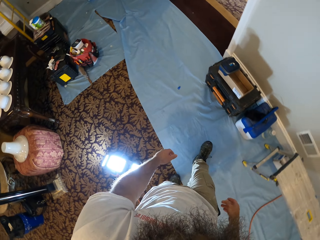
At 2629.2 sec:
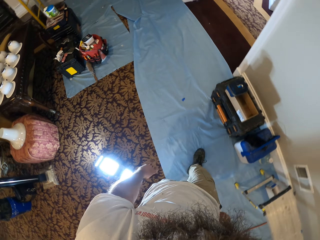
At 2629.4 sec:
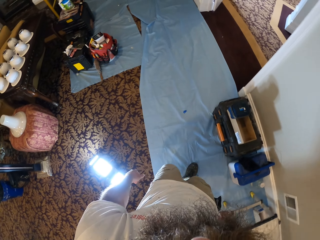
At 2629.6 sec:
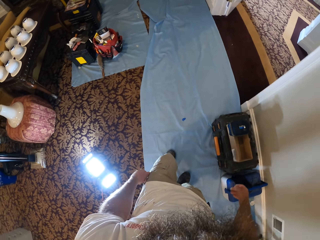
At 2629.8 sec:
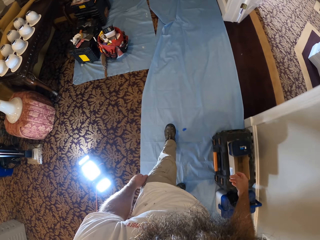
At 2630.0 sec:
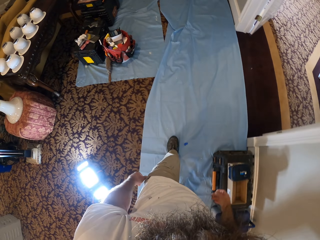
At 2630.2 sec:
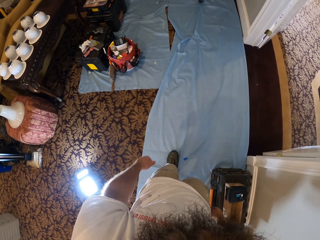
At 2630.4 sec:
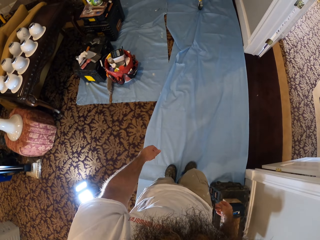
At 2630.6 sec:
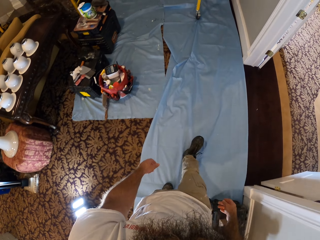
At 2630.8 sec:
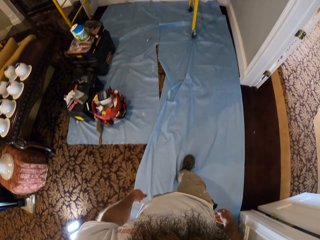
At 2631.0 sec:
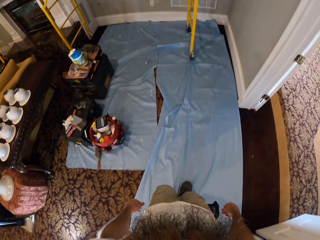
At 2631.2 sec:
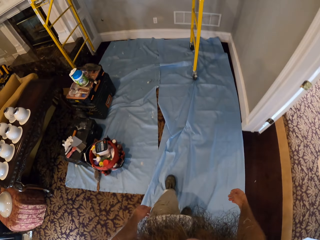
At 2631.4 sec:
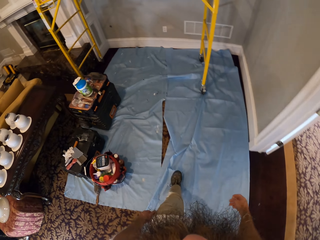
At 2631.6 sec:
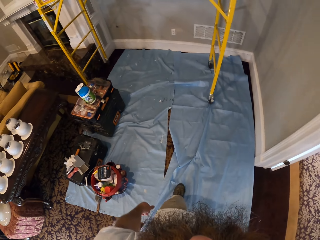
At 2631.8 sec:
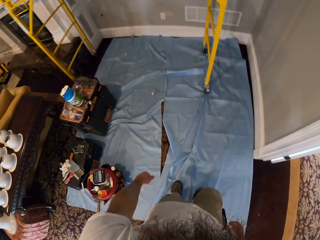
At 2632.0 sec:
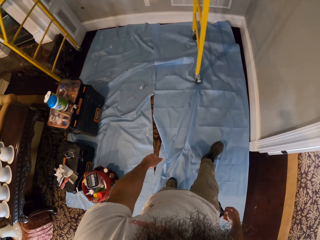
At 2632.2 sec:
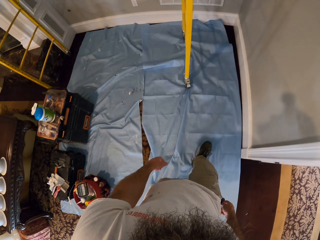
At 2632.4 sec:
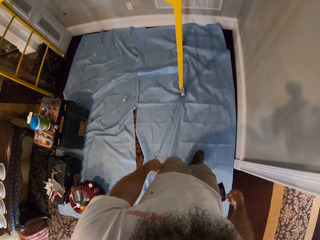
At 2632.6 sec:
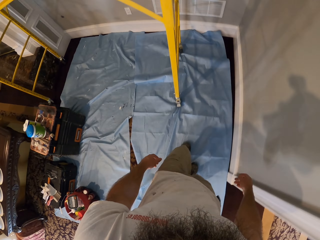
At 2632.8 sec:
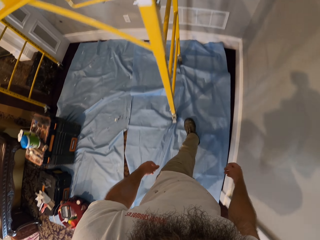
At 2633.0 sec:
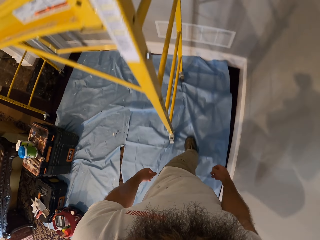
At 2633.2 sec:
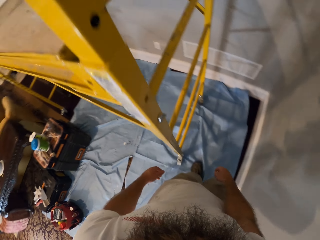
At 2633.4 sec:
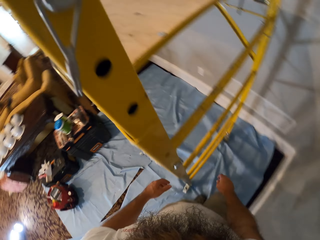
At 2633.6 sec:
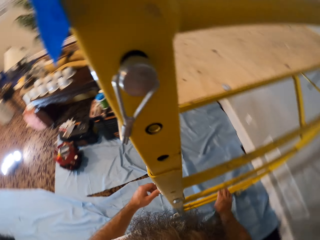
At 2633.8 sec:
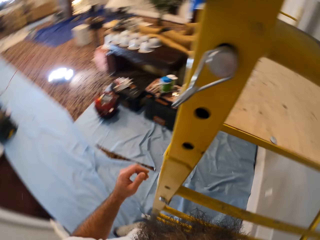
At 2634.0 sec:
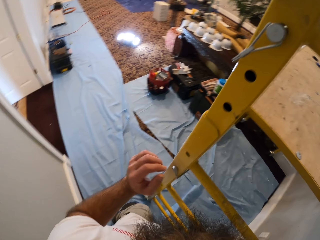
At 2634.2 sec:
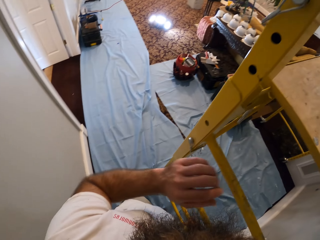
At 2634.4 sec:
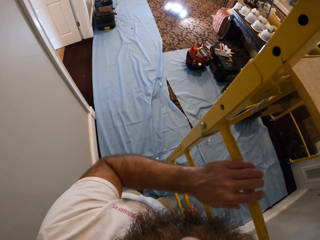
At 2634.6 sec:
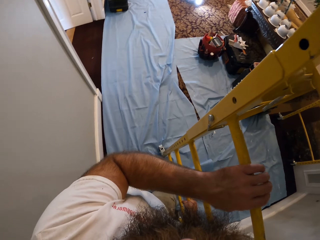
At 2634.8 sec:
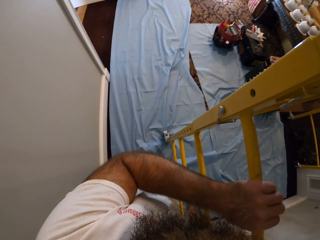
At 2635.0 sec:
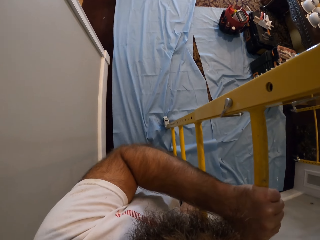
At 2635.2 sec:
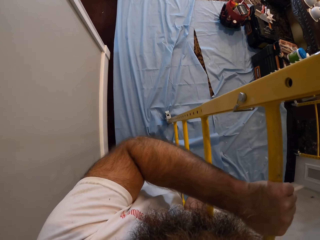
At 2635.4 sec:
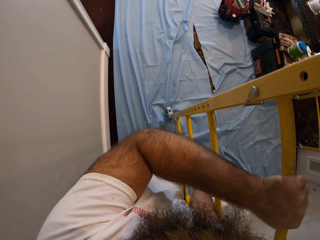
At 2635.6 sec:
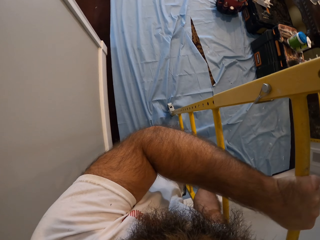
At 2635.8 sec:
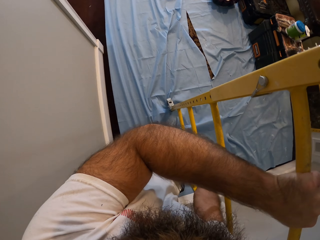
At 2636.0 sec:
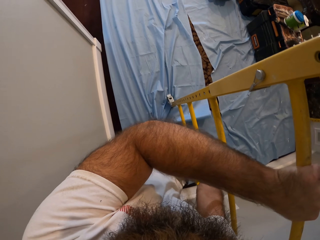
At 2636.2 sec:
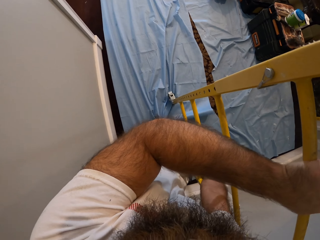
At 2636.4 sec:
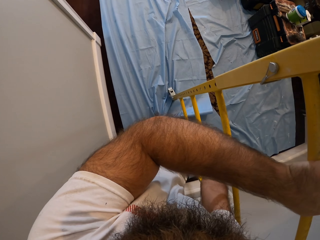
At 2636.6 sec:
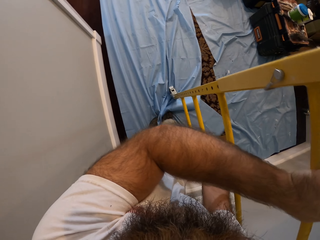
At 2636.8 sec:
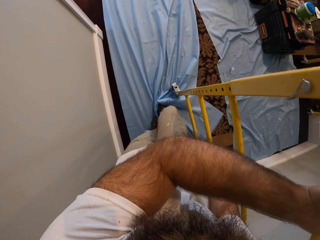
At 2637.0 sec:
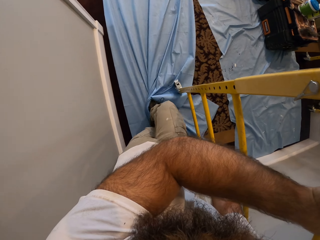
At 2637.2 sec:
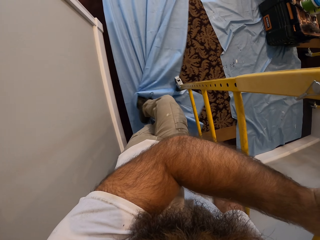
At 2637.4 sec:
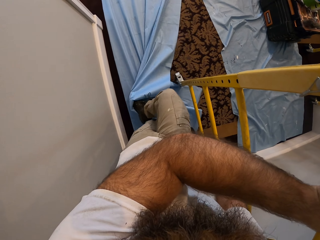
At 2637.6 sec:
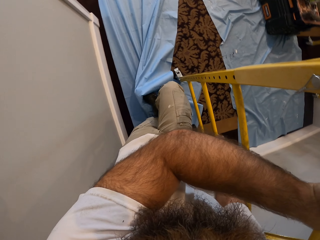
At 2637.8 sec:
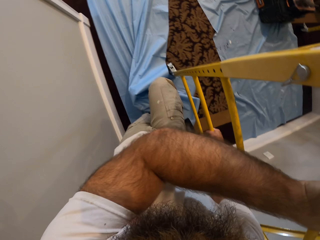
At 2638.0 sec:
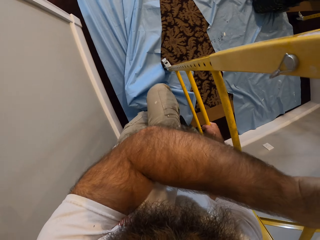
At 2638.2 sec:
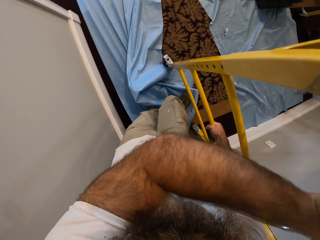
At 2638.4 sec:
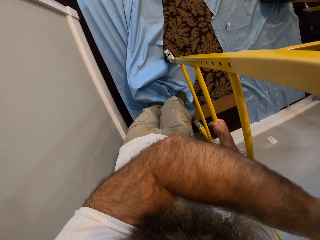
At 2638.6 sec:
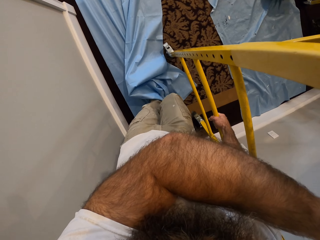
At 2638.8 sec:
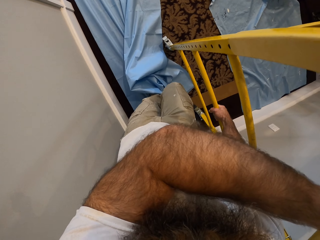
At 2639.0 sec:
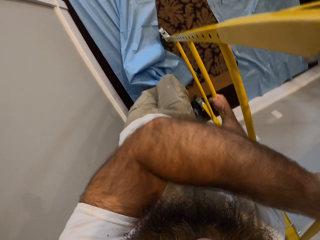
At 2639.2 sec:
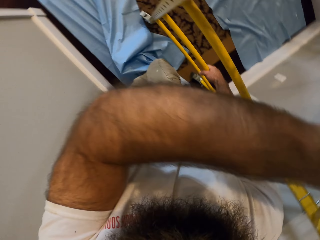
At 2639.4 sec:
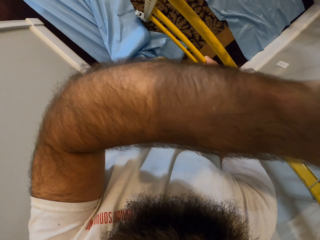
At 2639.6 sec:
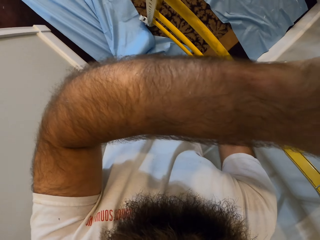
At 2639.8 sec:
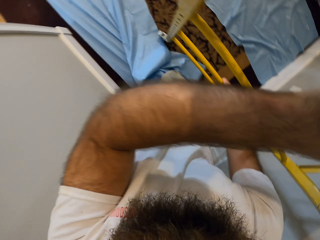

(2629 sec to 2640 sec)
The camera wearer holds the ladder.

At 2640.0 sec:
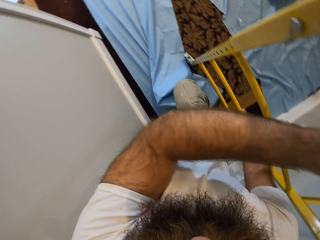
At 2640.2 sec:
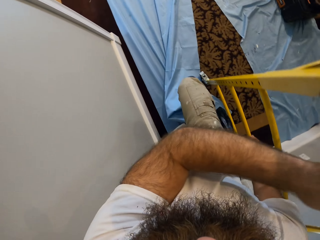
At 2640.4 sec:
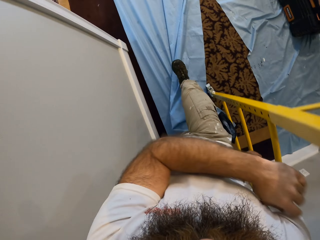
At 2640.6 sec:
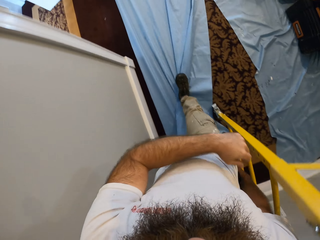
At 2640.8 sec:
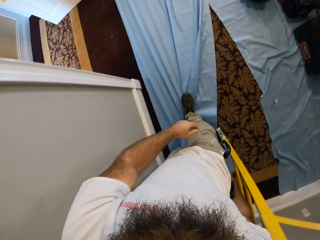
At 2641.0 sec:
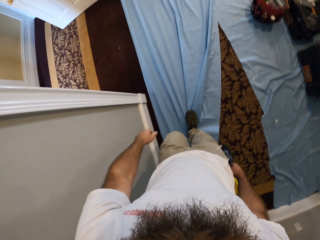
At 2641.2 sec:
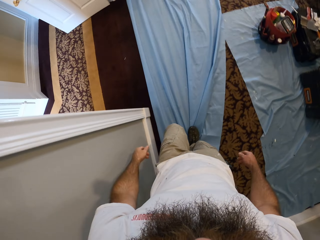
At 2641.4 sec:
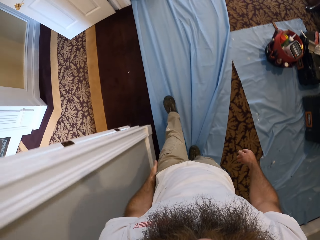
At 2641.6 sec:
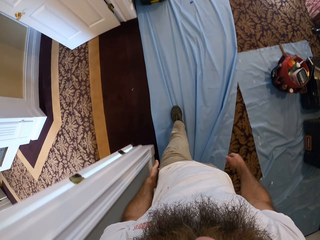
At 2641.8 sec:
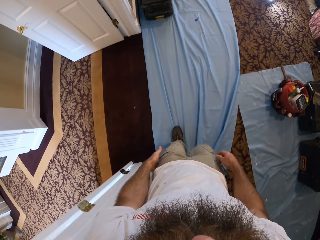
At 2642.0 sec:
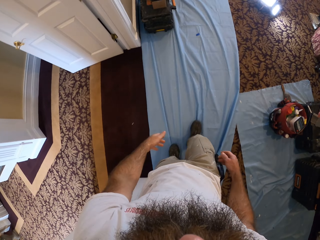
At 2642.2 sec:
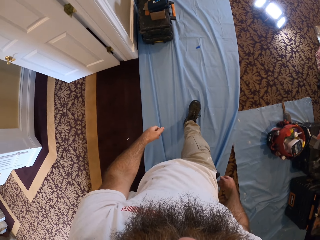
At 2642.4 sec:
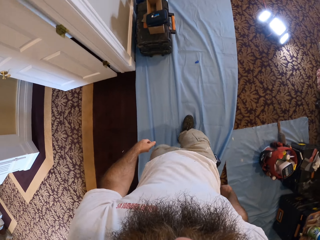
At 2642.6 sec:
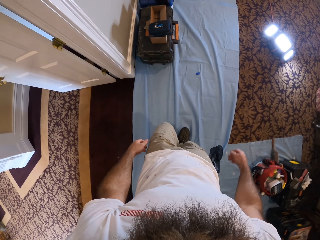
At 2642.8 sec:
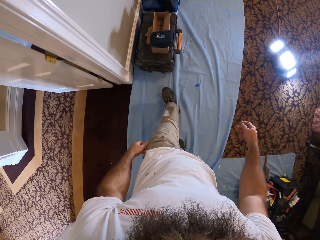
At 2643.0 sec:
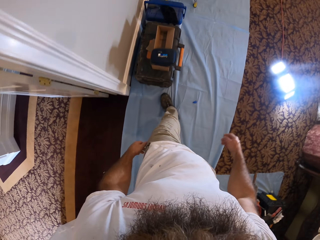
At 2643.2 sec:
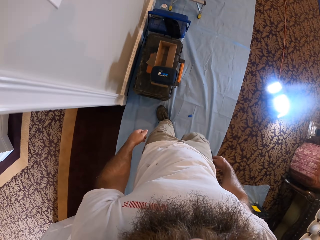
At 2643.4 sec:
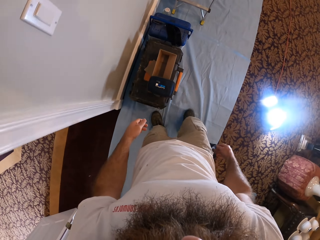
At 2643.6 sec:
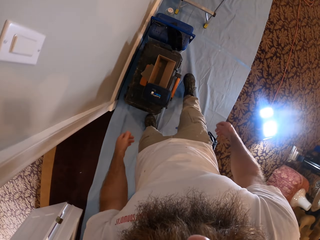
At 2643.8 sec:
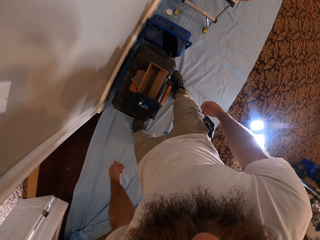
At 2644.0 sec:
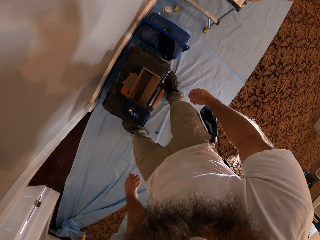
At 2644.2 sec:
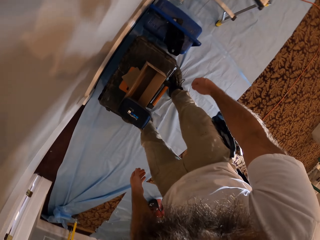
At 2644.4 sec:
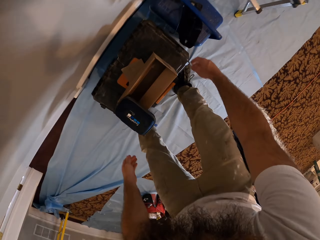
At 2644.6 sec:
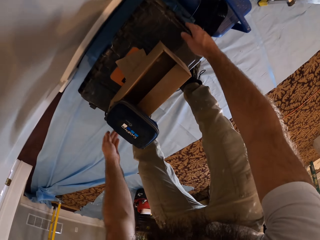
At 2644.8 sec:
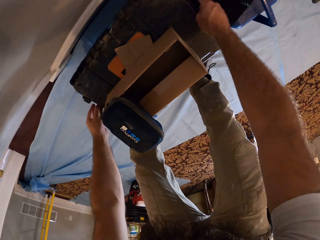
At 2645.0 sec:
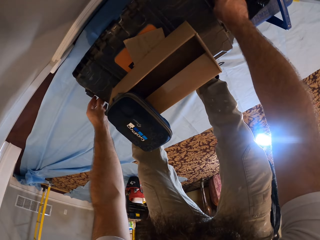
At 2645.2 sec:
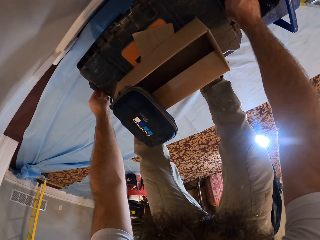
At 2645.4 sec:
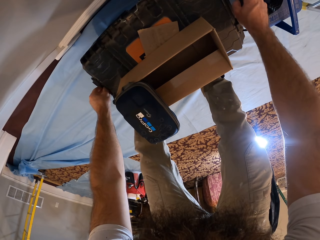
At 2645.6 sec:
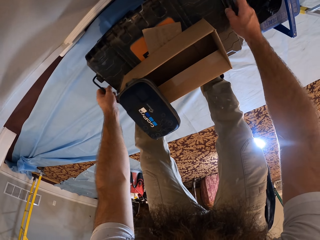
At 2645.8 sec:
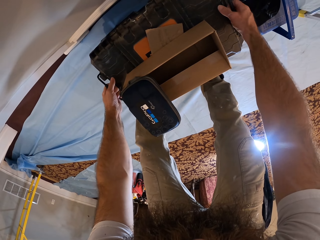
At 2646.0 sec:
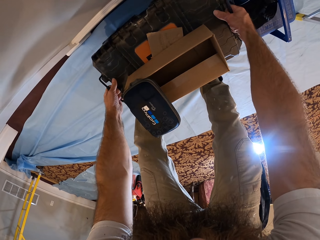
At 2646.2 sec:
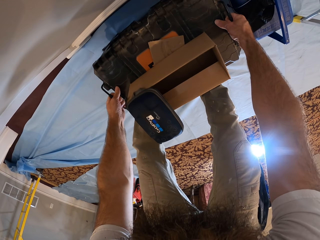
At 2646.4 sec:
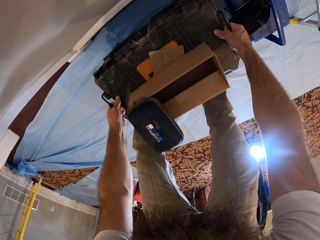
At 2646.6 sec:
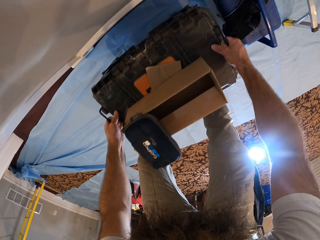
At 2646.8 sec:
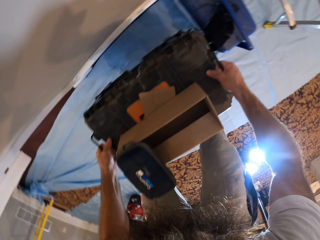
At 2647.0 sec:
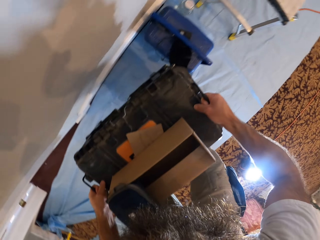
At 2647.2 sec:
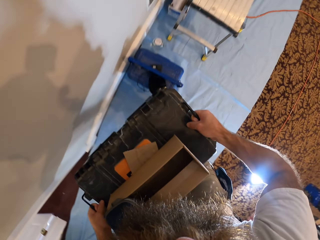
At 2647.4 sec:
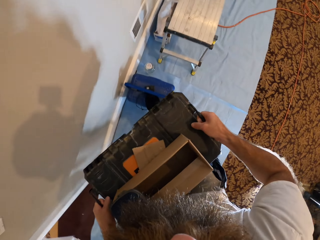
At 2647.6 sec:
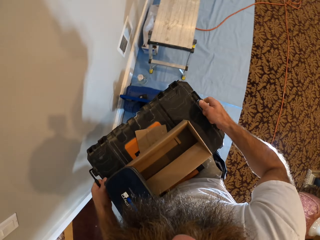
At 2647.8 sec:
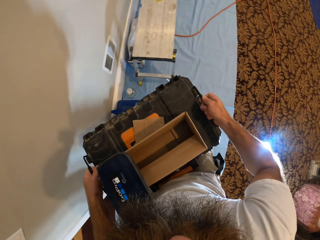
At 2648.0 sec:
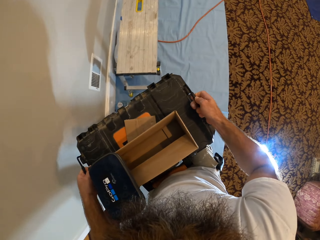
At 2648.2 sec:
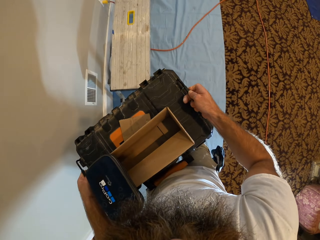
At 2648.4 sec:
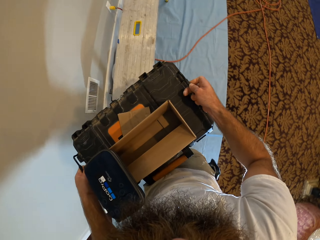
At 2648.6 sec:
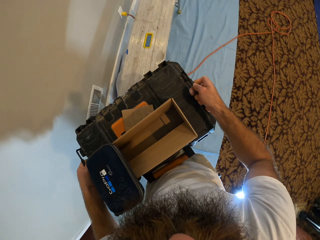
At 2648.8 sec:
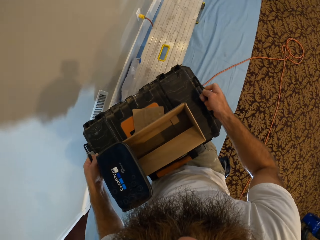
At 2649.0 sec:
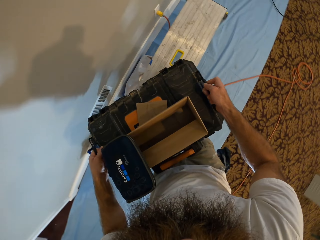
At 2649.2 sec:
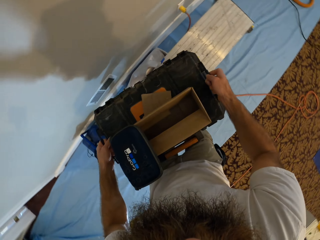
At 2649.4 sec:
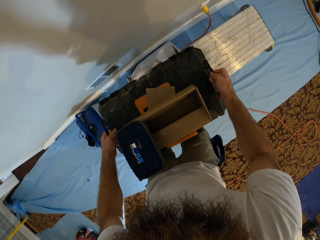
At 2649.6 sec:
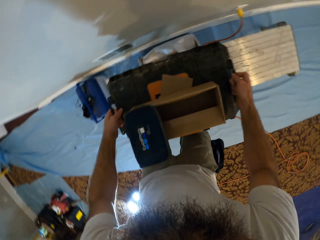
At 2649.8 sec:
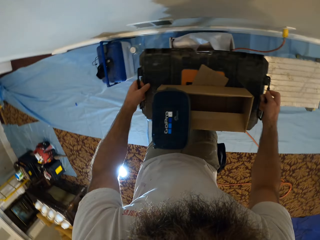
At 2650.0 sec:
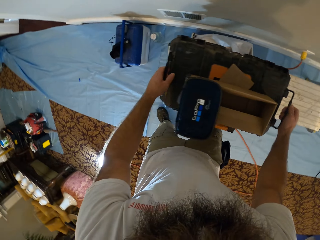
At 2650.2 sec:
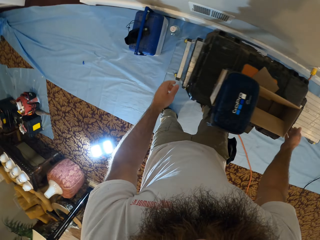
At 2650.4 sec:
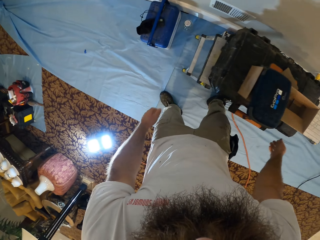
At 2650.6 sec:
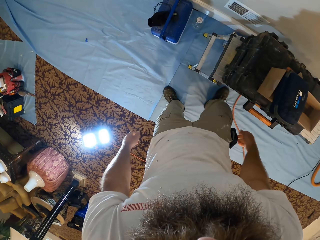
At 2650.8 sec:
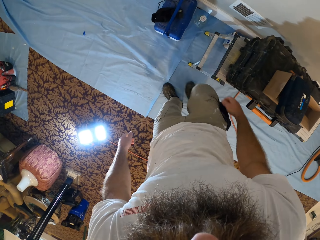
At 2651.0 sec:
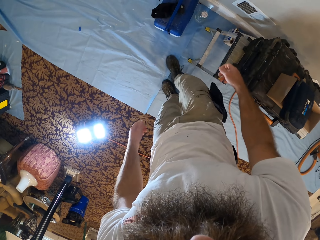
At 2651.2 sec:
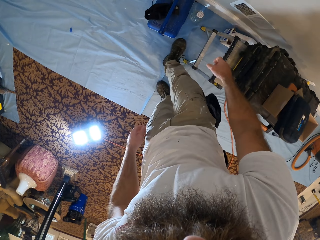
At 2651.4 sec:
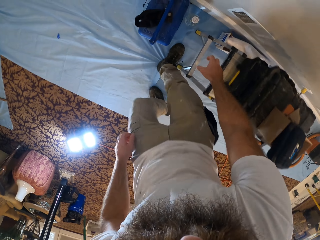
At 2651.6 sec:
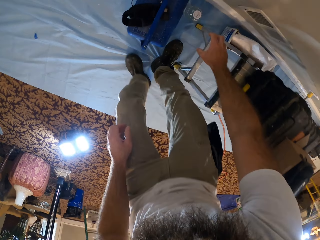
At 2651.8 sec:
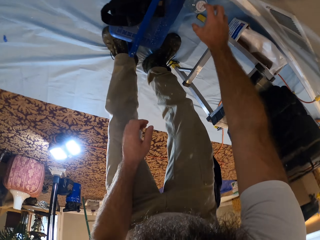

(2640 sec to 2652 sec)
The camera wearer walks around. They lift something. They put something on the table.
